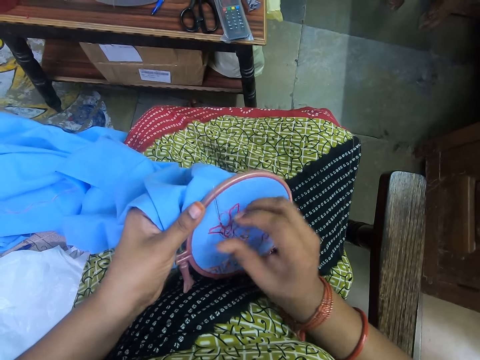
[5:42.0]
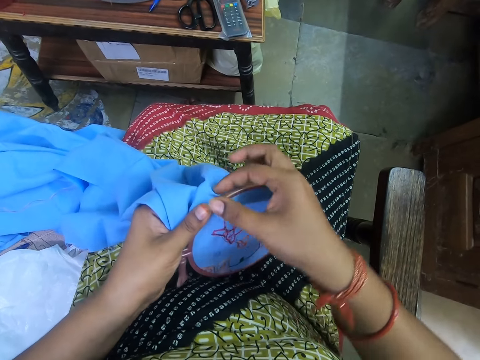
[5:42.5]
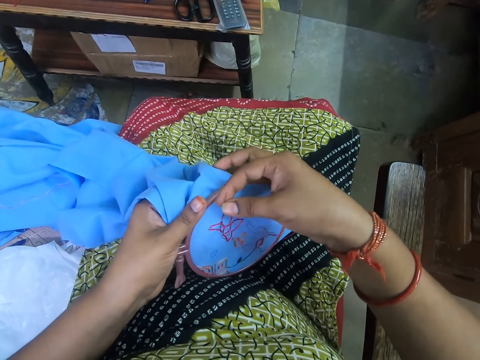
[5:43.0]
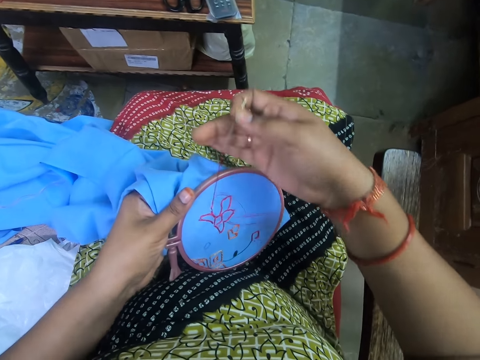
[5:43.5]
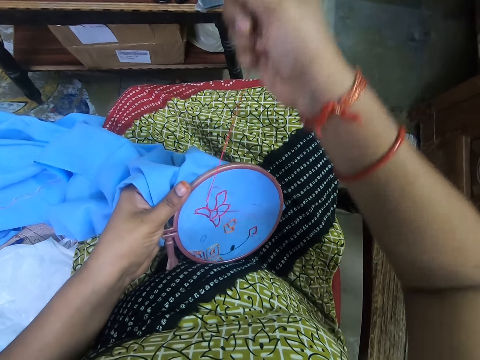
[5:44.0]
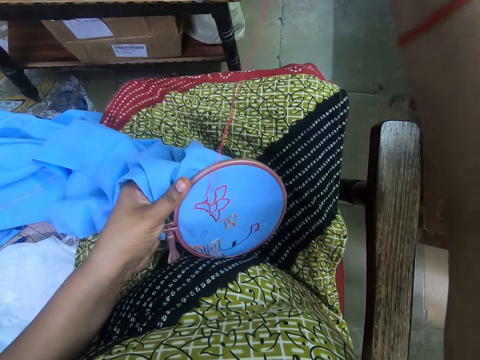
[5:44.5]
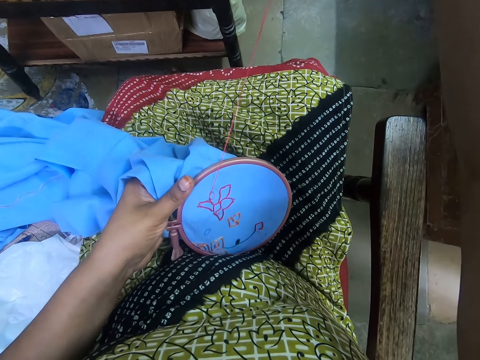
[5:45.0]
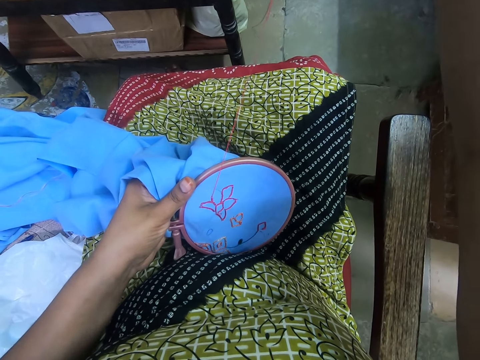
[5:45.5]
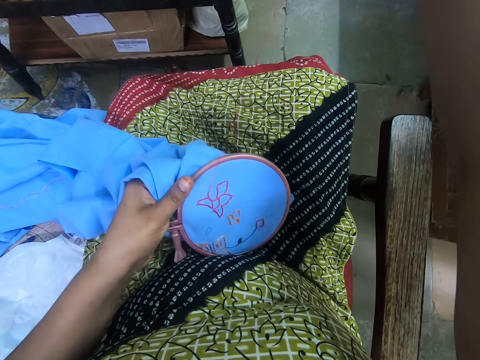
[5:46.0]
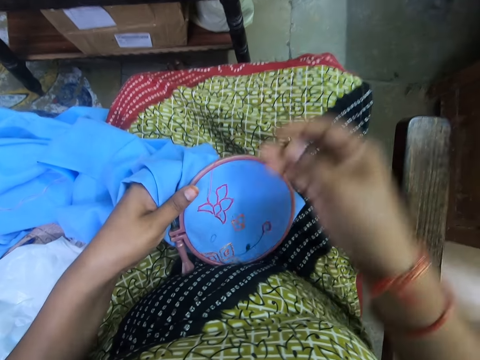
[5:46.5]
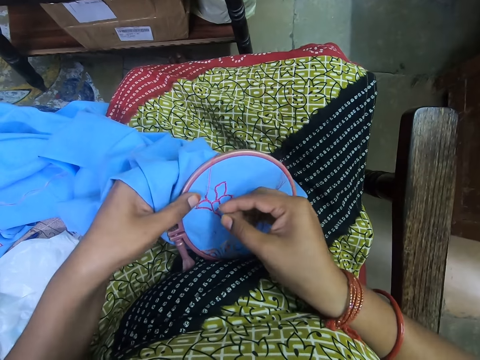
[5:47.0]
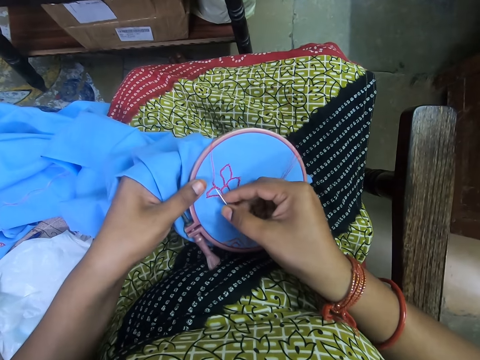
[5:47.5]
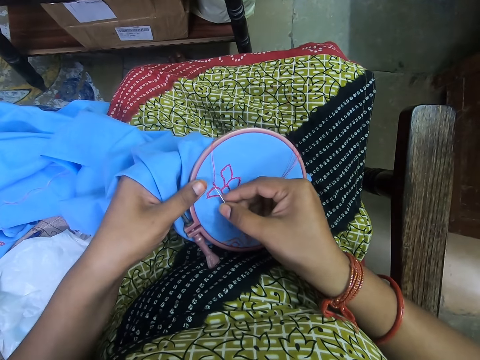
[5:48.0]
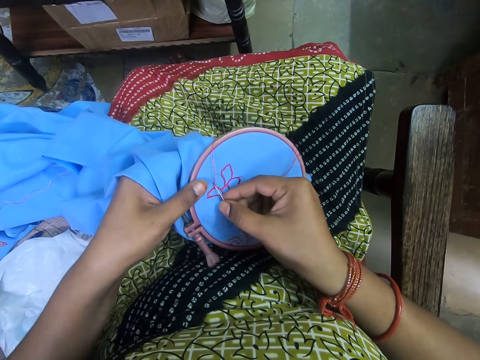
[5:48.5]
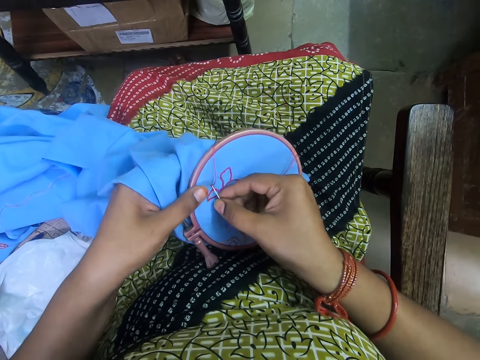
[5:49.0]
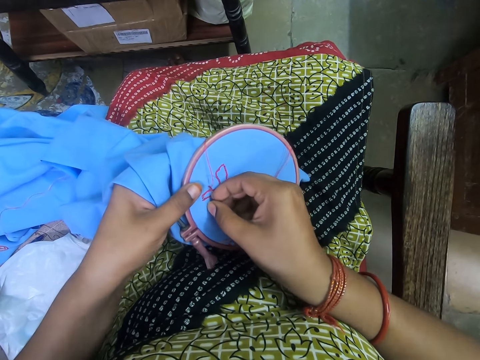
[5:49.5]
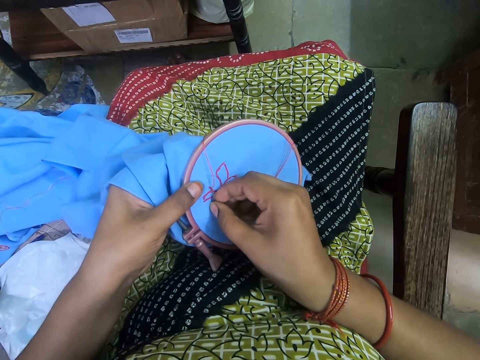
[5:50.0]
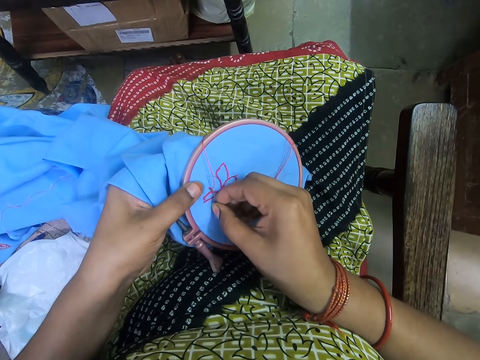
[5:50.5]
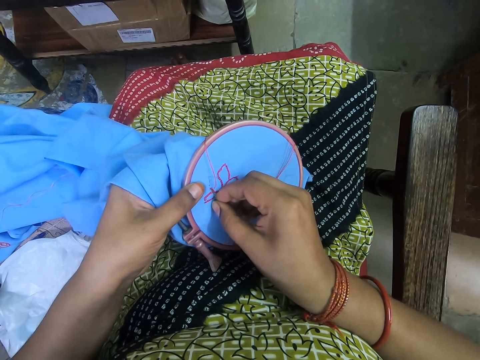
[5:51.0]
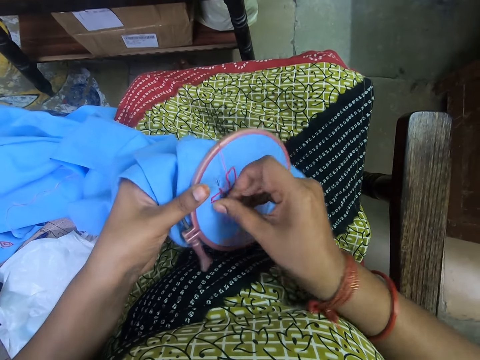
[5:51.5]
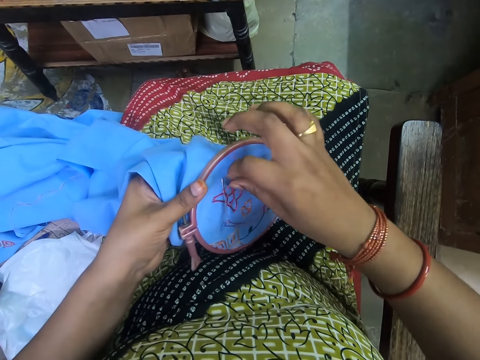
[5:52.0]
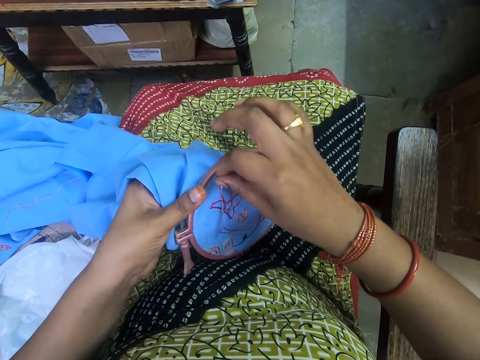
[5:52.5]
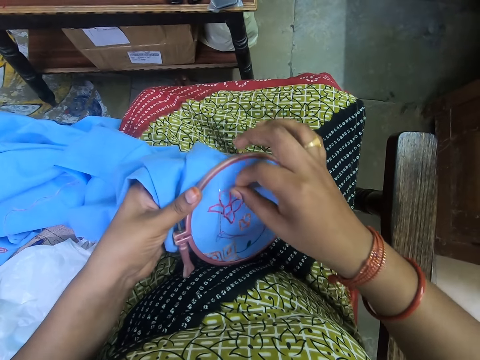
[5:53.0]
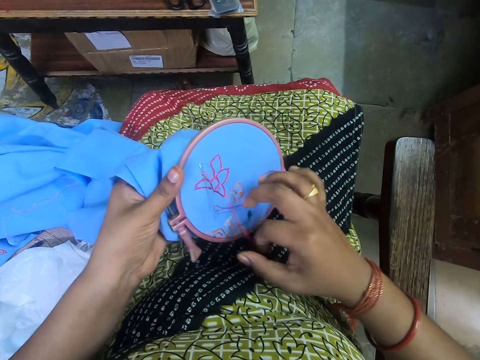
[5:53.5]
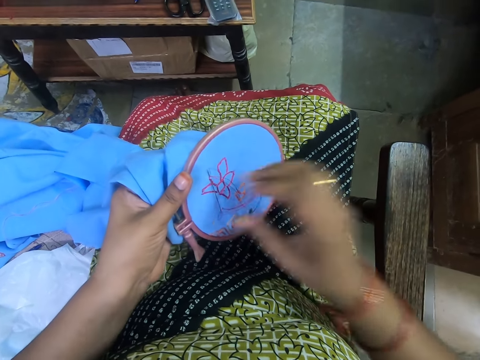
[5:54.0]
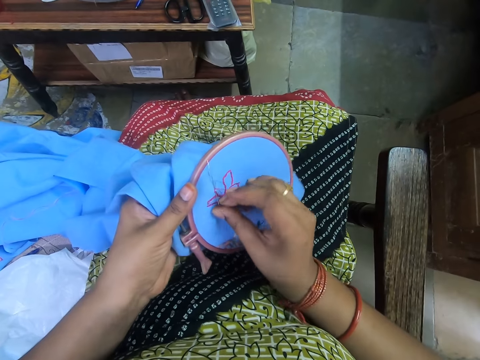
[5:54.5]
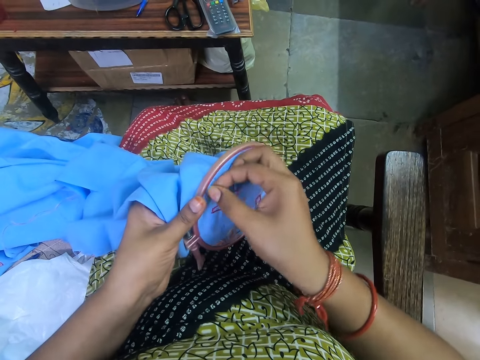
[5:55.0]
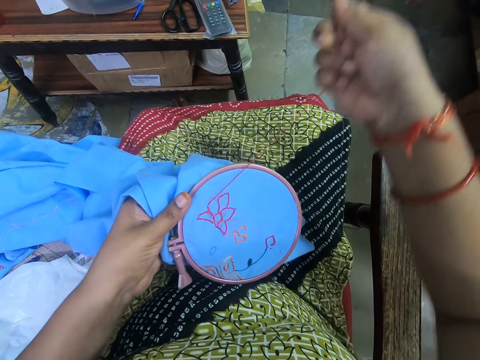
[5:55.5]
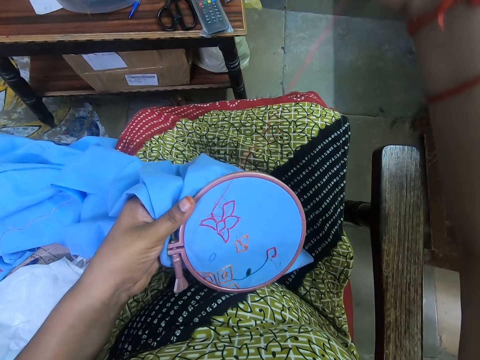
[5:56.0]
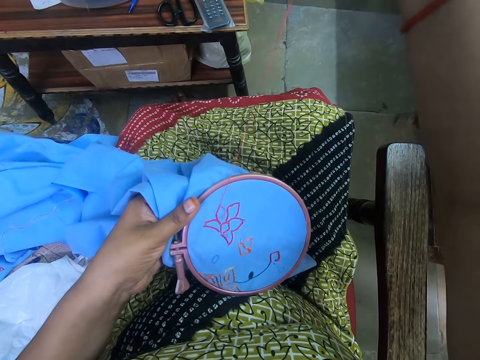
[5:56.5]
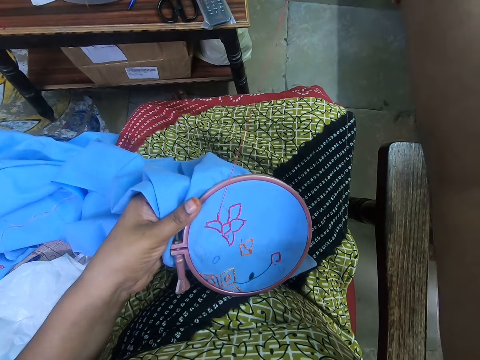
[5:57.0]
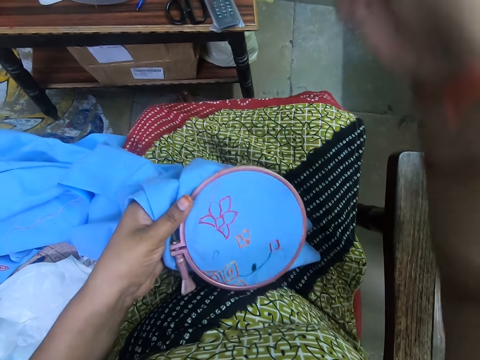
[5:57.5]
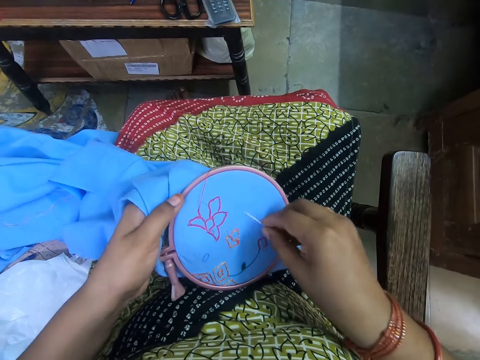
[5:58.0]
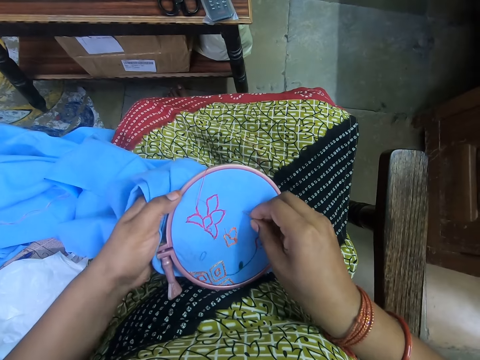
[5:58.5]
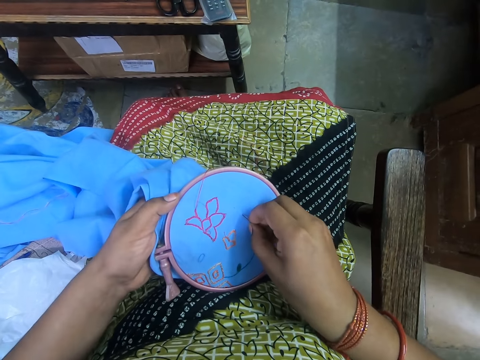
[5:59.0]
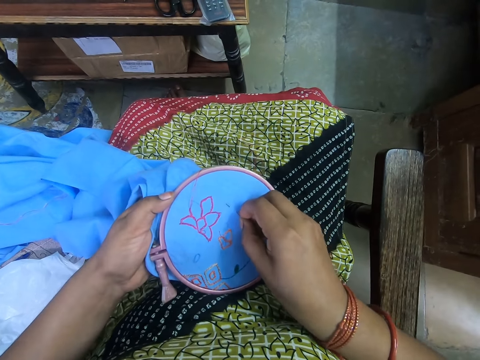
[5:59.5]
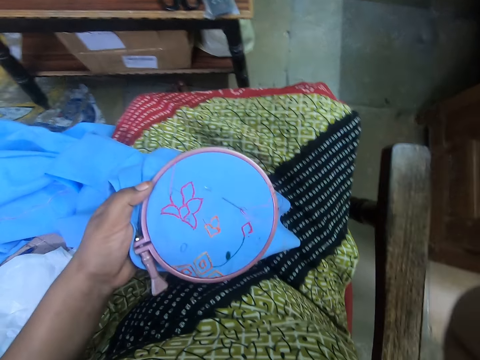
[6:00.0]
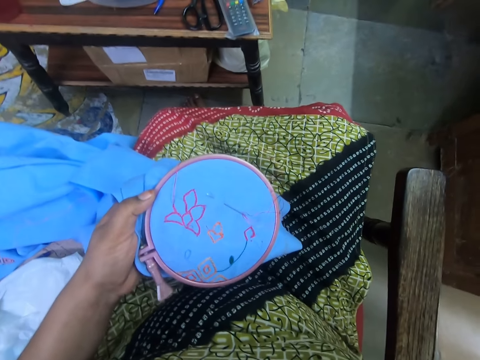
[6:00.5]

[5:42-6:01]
The camera wearer holds a needle and pulls the needle. They put the needle in a cloth. They hold a yarn, move the yarn over the needle, and push the needle. They hold the needle and pull the needle. They put the needle in the cloth. They look around. They move a hand.
